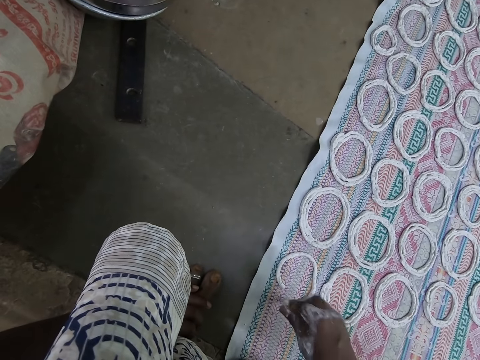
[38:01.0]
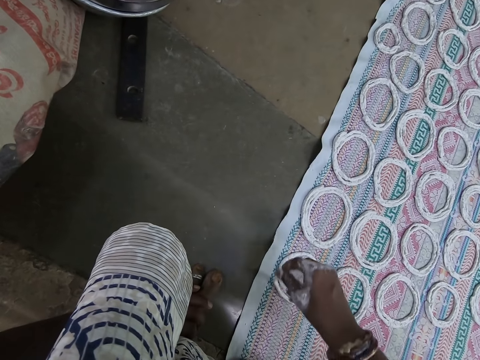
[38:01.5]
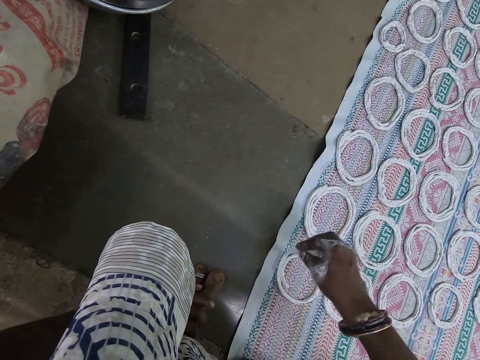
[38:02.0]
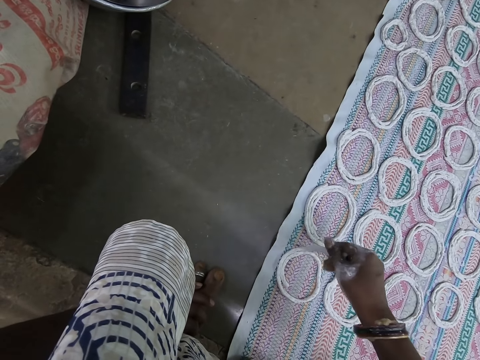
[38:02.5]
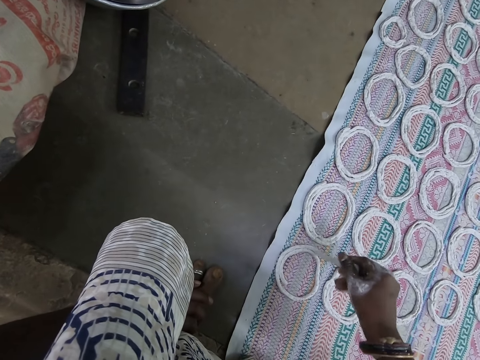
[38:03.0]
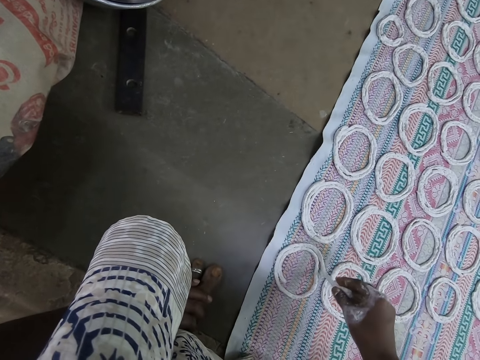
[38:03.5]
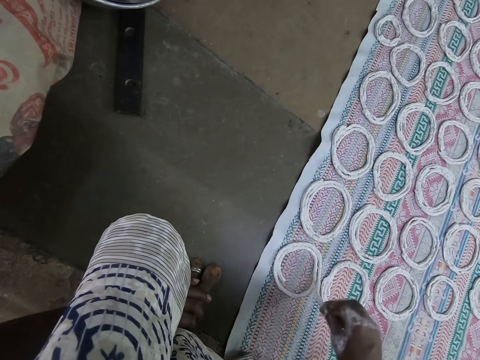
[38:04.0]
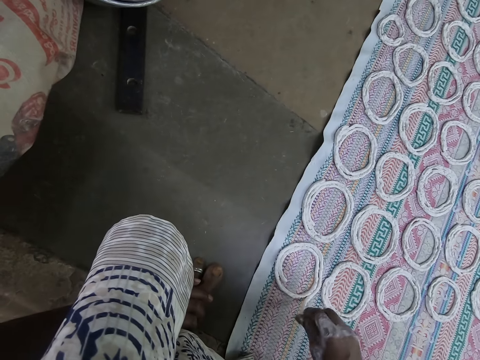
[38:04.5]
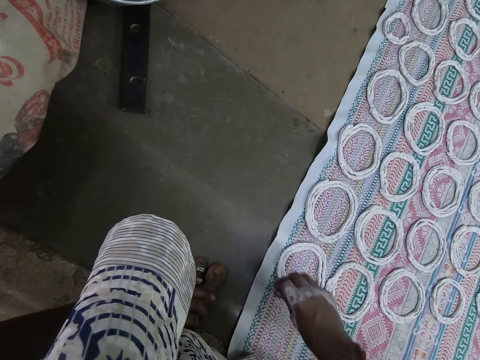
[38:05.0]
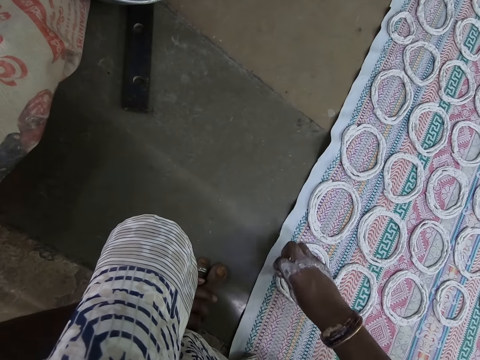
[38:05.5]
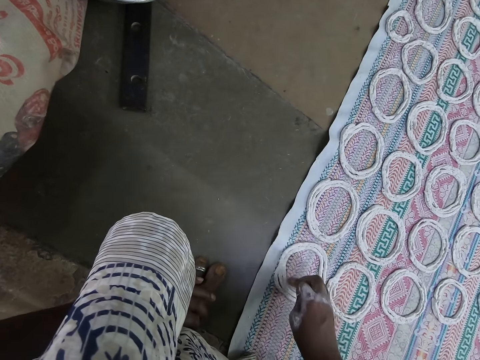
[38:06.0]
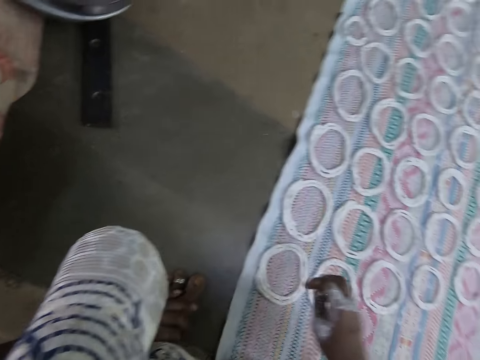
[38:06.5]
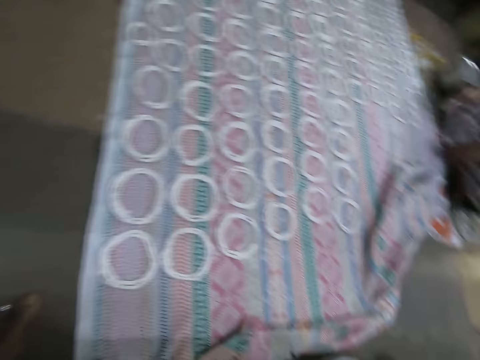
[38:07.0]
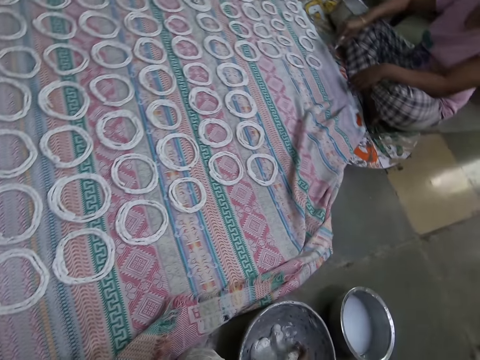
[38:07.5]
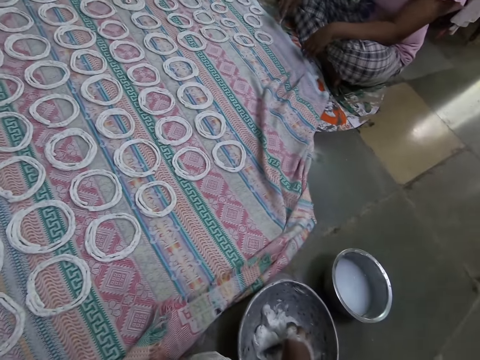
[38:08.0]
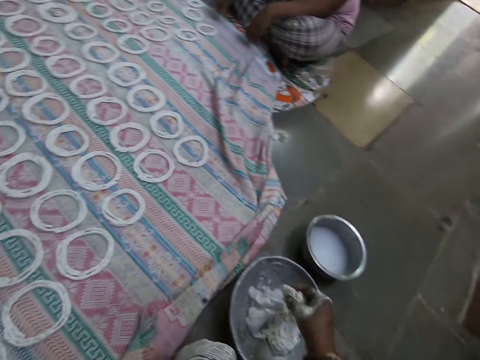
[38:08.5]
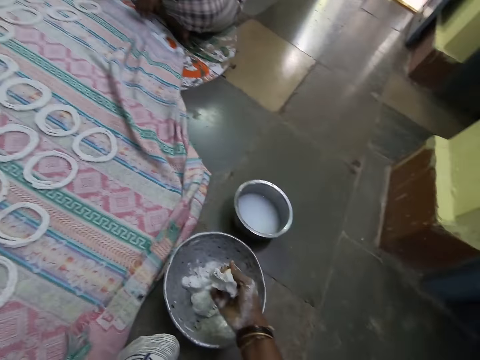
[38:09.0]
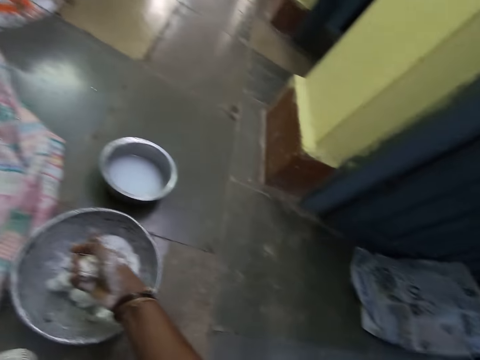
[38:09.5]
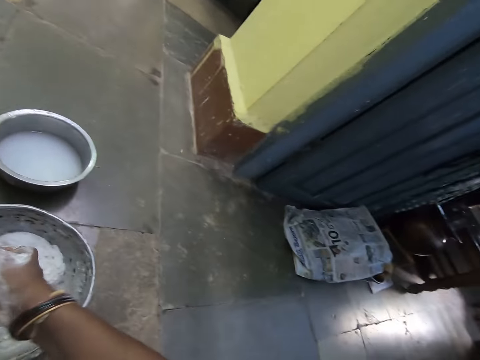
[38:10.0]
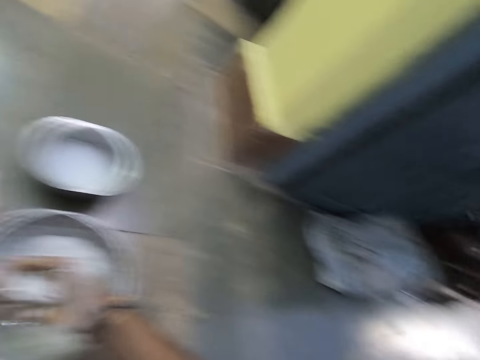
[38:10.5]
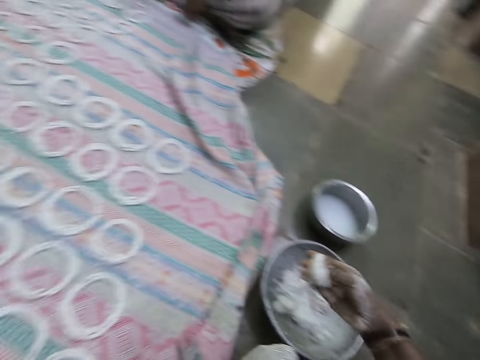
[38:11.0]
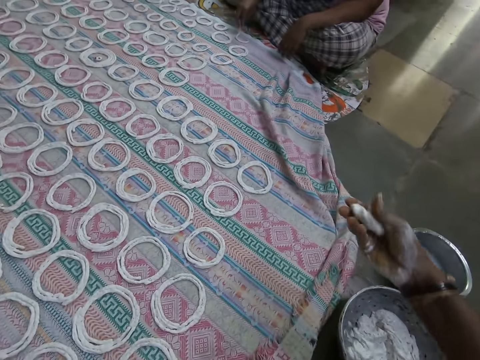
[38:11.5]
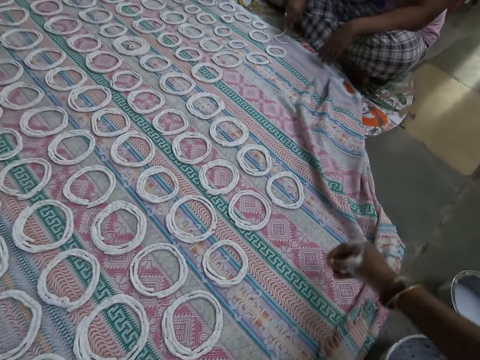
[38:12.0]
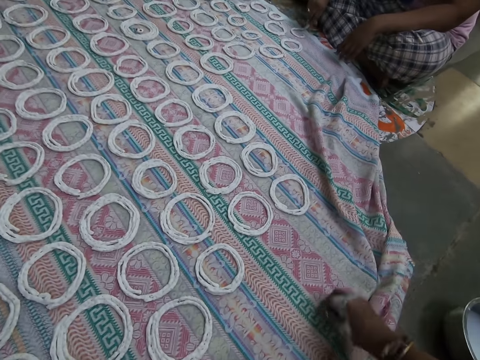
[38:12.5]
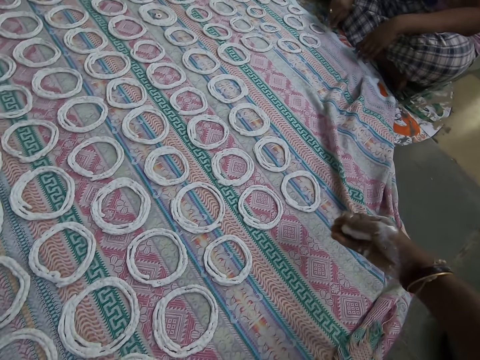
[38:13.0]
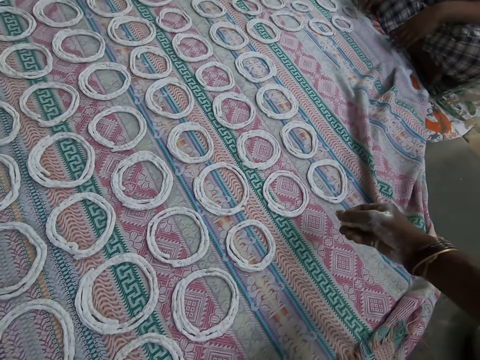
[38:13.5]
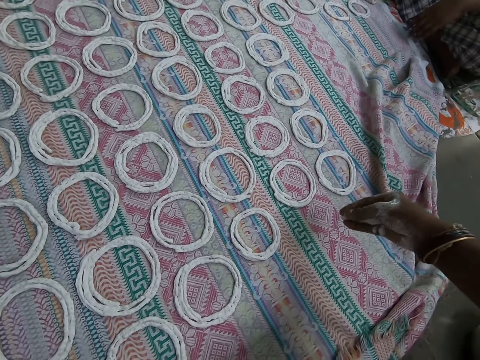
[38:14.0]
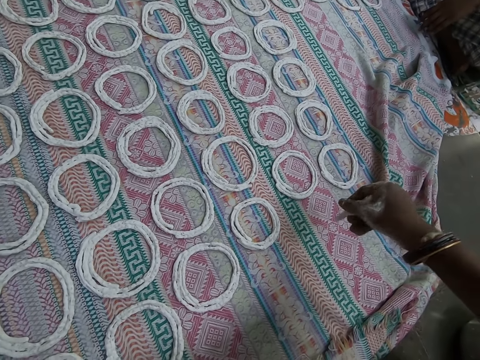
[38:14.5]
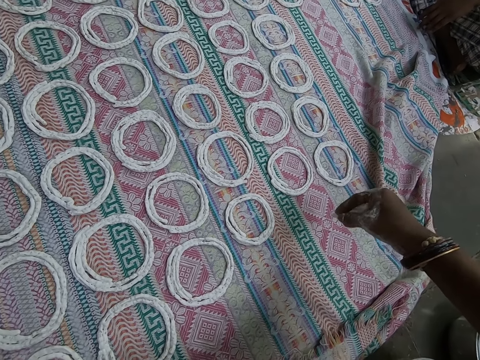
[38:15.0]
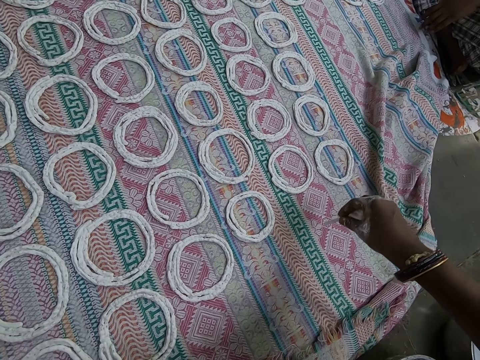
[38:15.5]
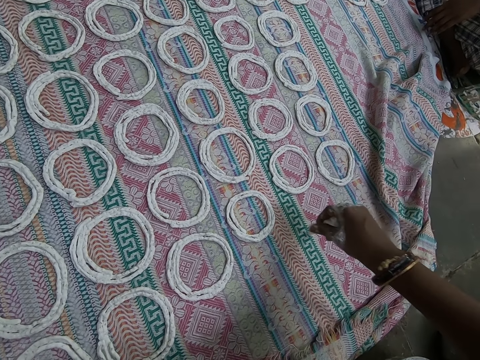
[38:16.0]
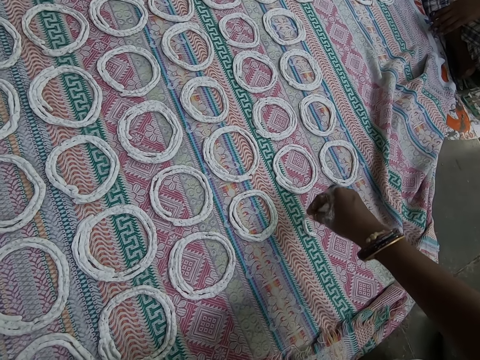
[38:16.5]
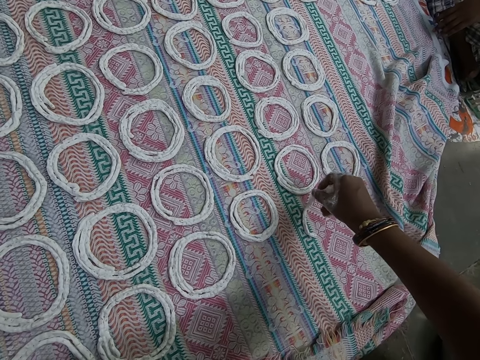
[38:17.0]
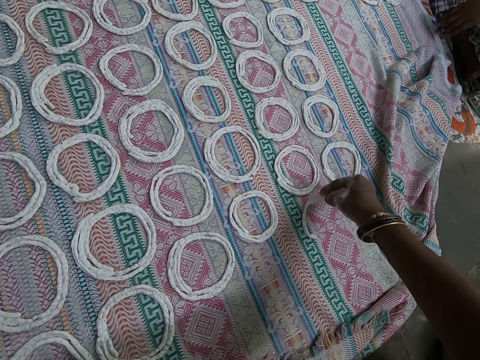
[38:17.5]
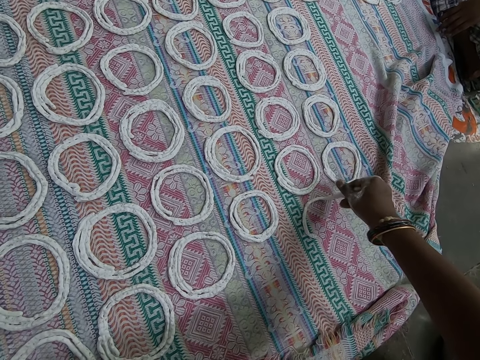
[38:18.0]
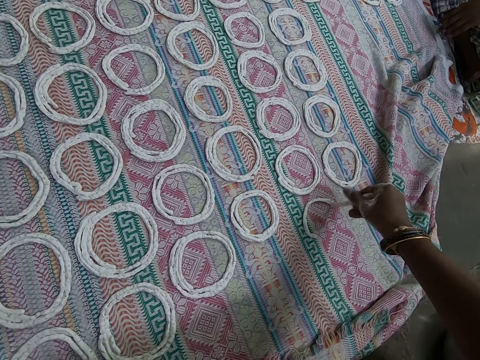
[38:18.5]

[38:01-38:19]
The camera wearer adjusts the pattern on the cloth on the floor with her right hand. She scoops paper clay from the bowl on the floor with her right hand. She kneads the ball of paper clay in her right hand with her fingers. She looks around the house. A woman makes a pattern on the cloth on the floor with the paper clay in her right hand. The camera wearer adjusts the cloth on the floor with her right hand. She kneads the ball of paper clay in her right hand with her fingers. She makes a pattern on the cloth on the floor with the paper clay in her right hand.

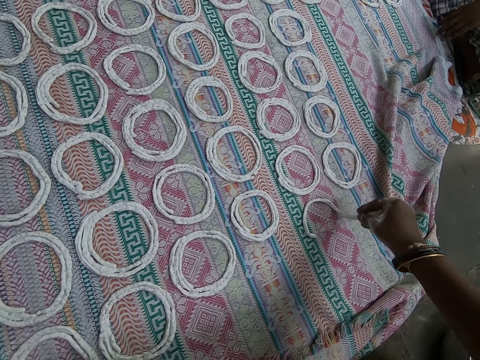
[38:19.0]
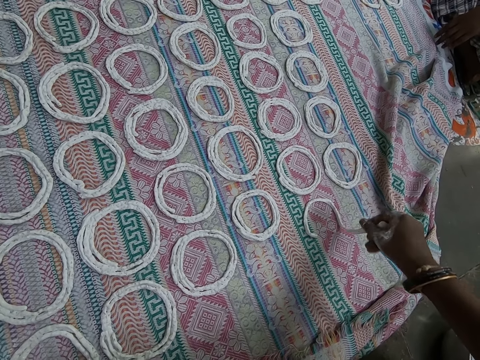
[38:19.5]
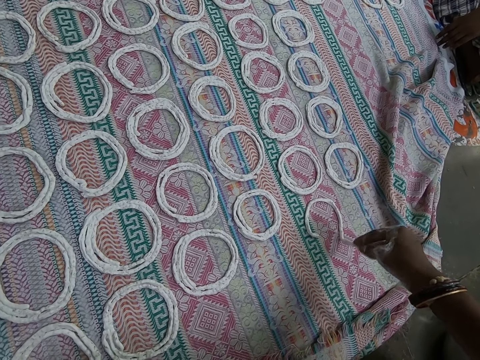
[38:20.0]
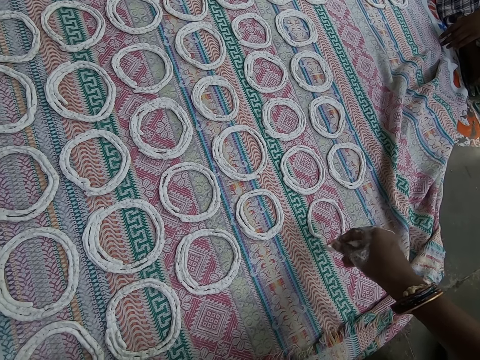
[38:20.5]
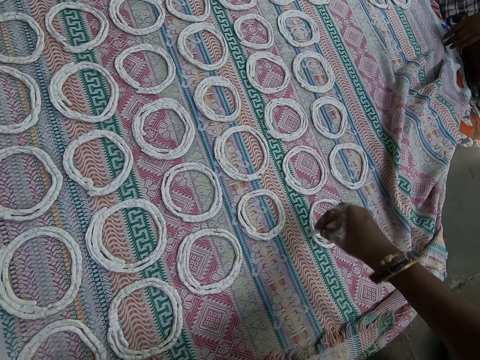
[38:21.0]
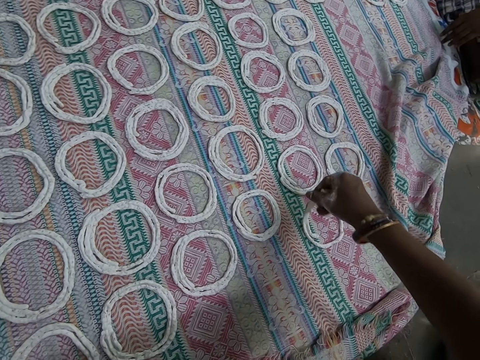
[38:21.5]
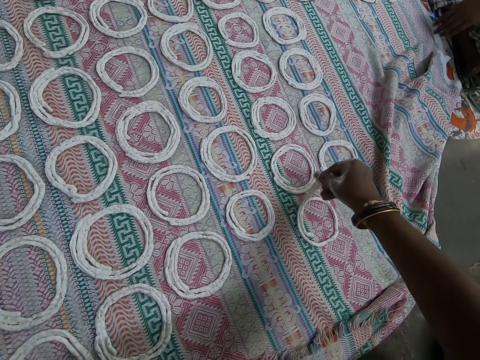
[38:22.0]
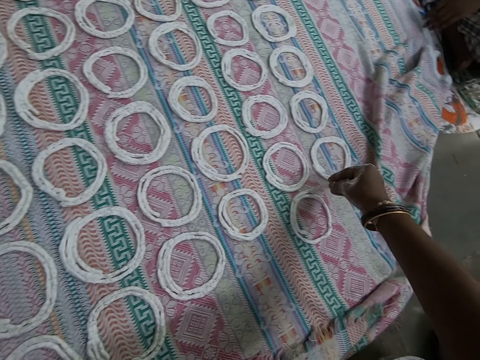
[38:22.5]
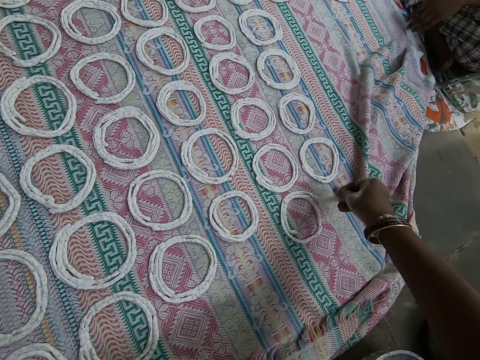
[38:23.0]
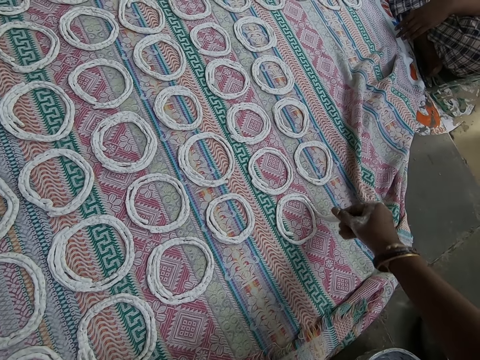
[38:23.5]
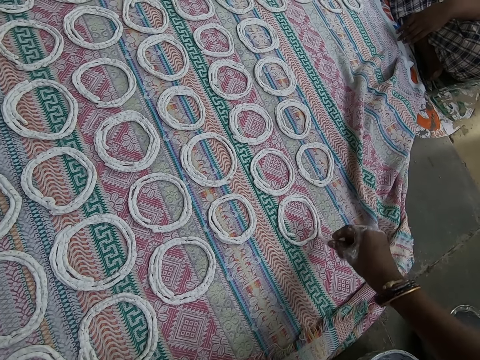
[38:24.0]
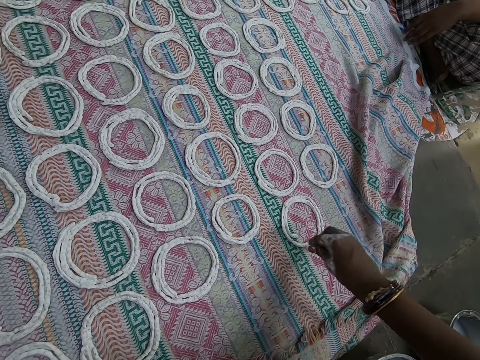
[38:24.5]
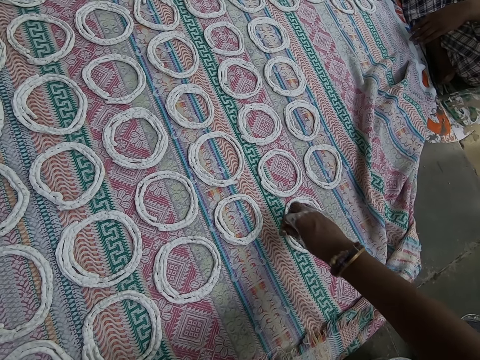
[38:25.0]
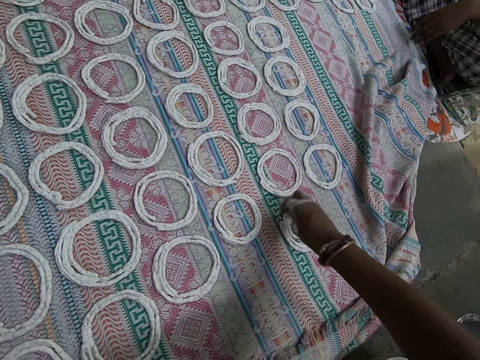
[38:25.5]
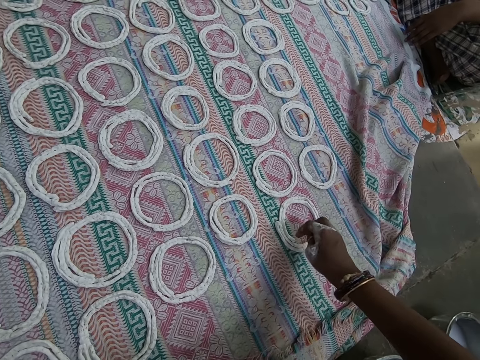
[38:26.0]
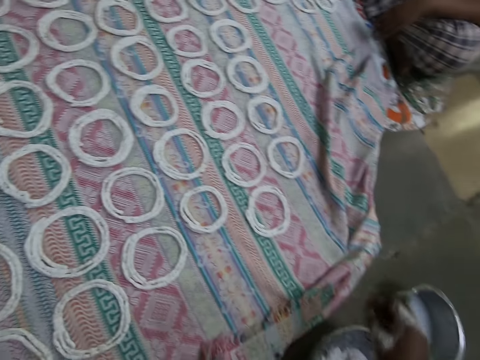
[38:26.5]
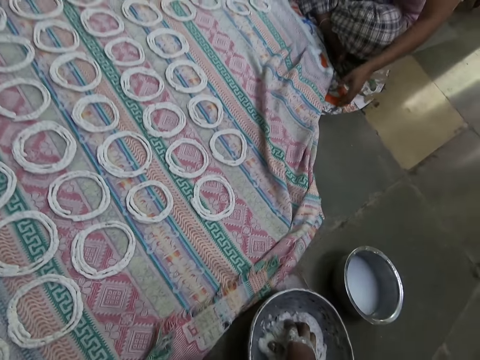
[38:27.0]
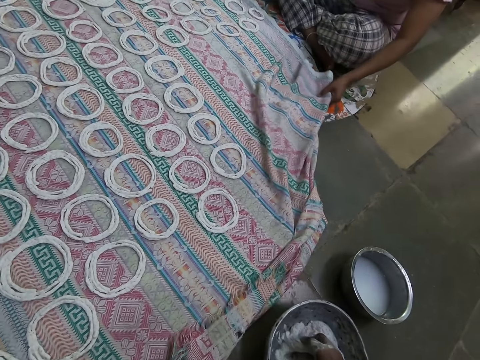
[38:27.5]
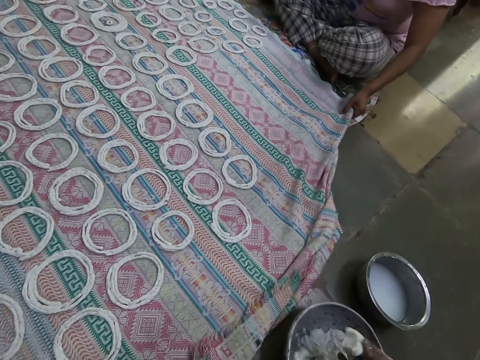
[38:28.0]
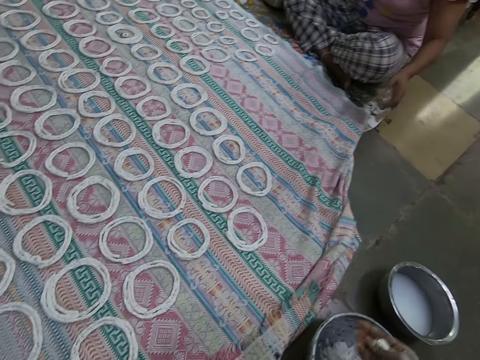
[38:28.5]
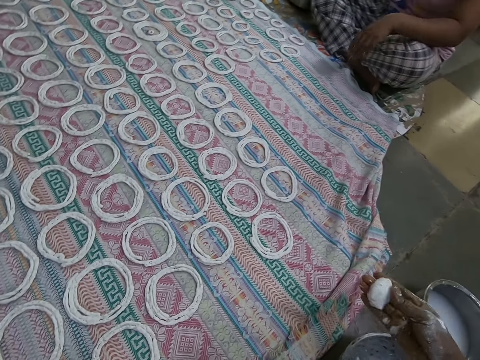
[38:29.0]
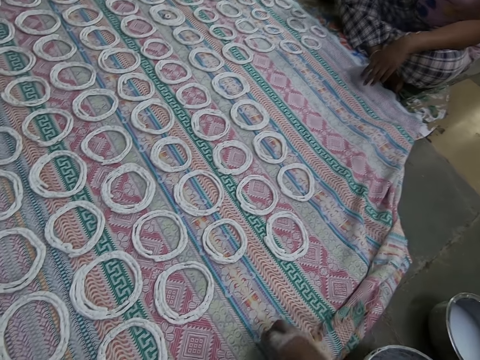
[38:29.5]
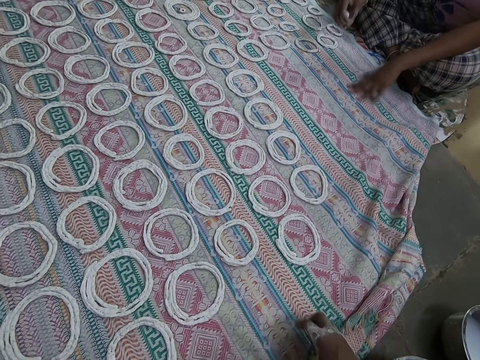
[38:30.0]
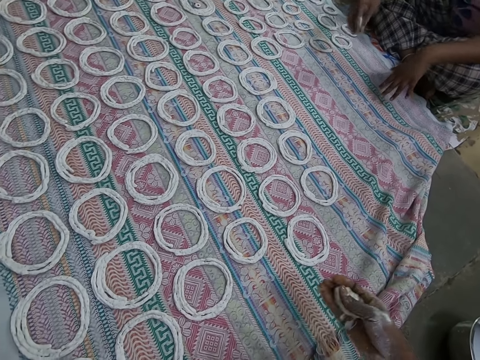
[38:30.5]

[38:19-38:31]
The camera wearer adjusts the pattern on the cloth on the floor with her right hand. She scoops paper clay from the bowl on the floor with her right hand. A woman adjusts the cloth on the floor with her left hand. The camera wearer kneads the ball of paper clay in her right hand with her fingers. She adjusts the cloth on the floor with her right hand. The woman cleans the cloth on the floor with her left hand and kneads the ball of paper clay in her right hand with her fingers.
